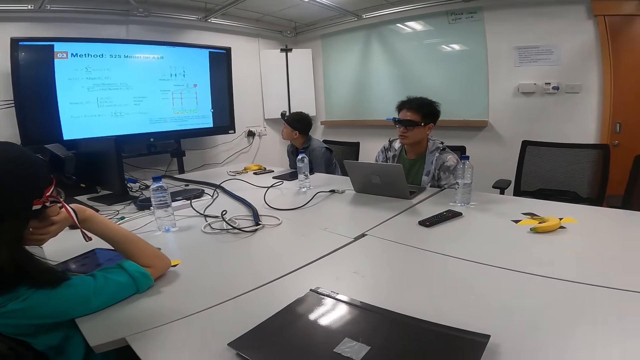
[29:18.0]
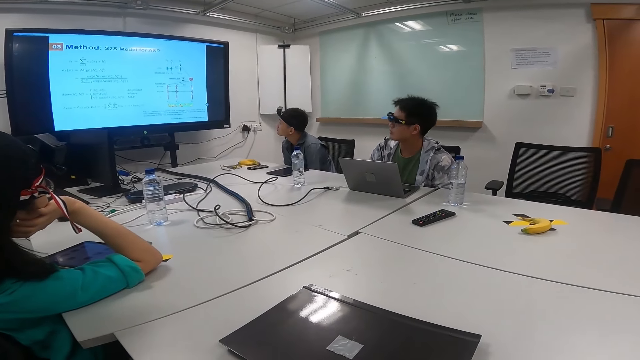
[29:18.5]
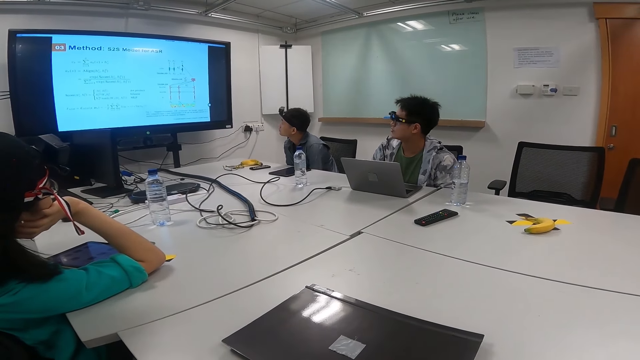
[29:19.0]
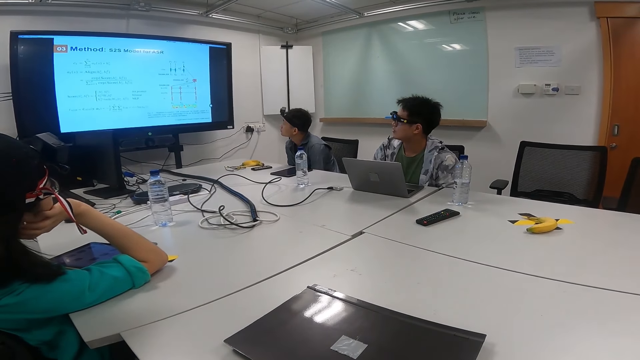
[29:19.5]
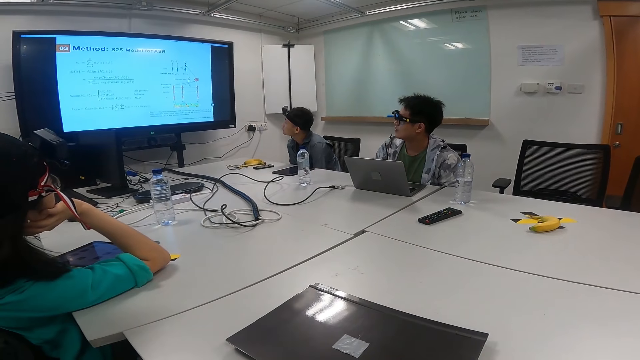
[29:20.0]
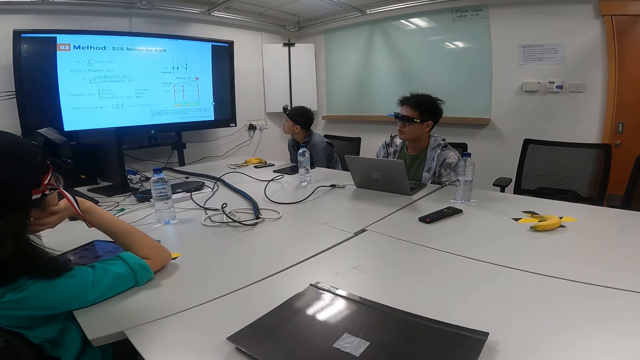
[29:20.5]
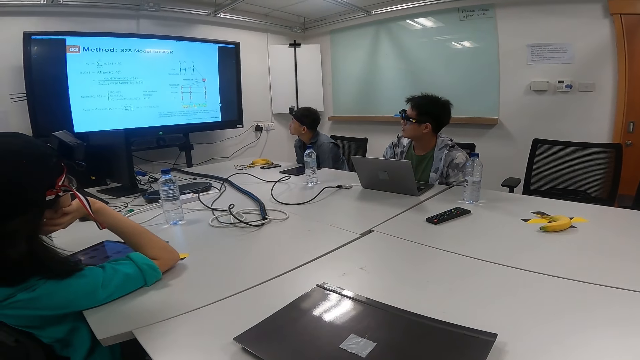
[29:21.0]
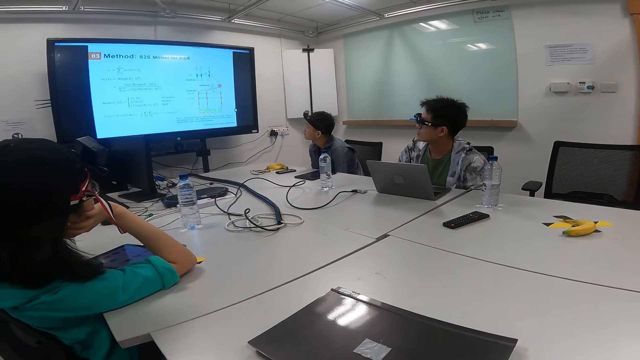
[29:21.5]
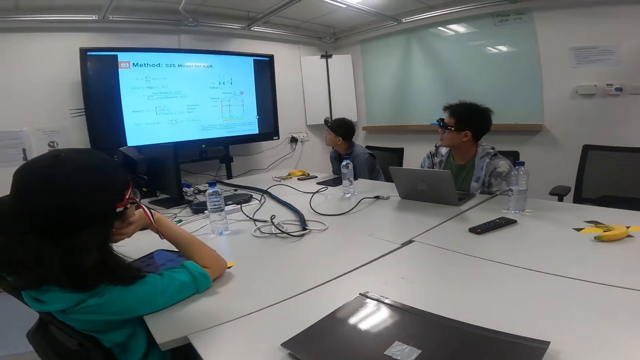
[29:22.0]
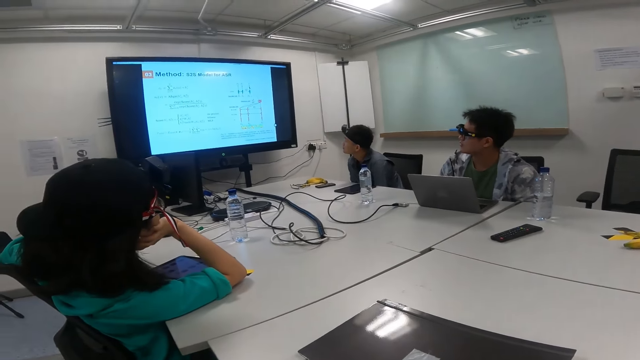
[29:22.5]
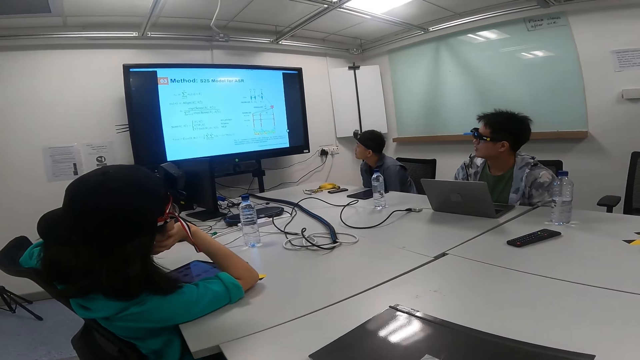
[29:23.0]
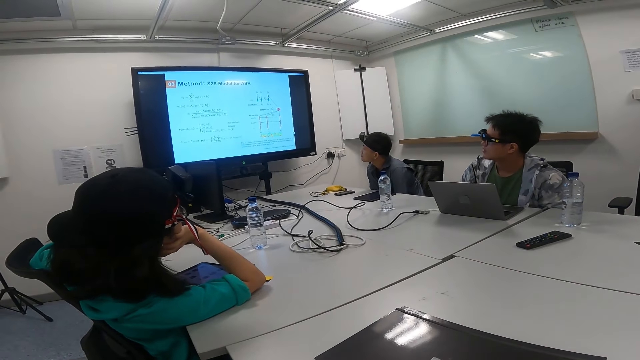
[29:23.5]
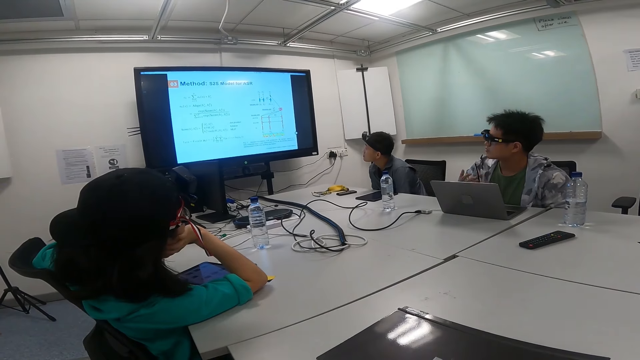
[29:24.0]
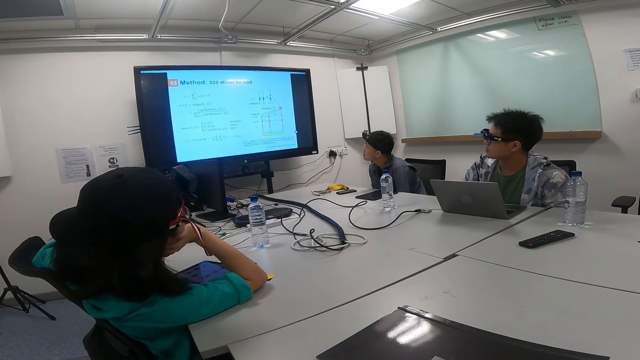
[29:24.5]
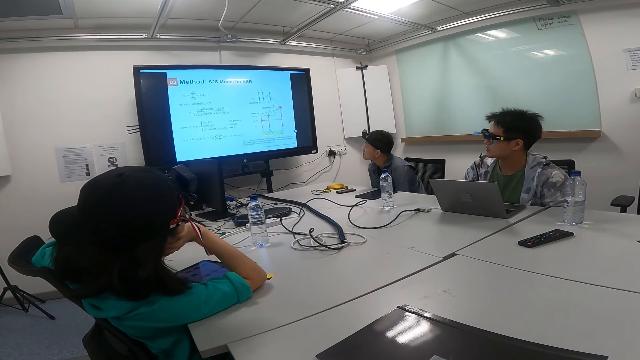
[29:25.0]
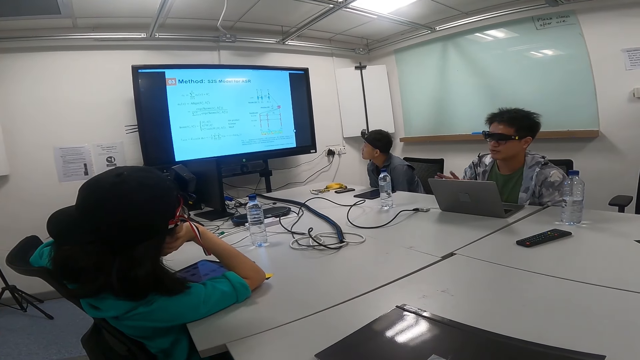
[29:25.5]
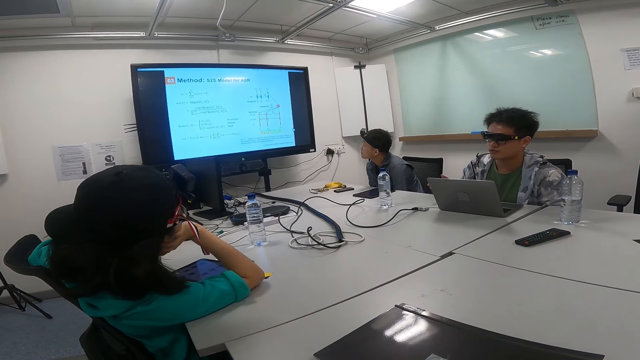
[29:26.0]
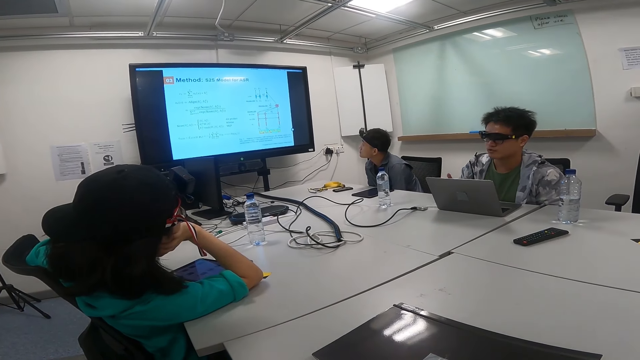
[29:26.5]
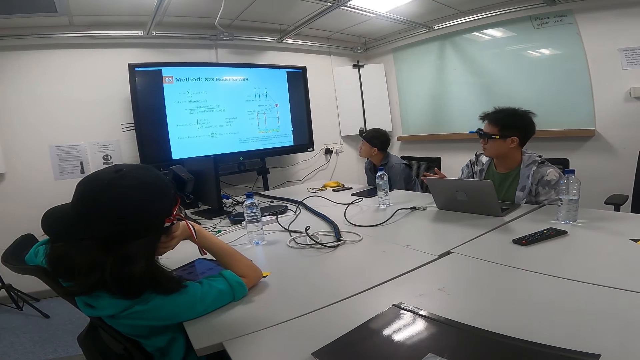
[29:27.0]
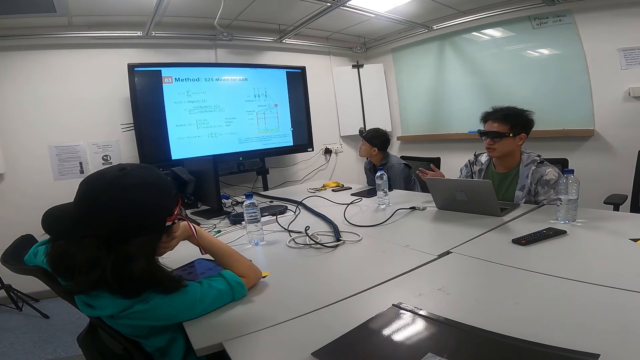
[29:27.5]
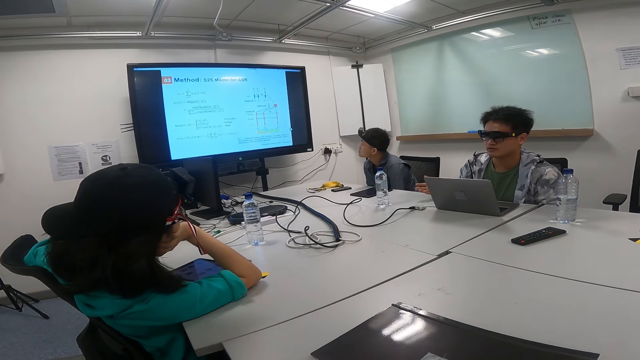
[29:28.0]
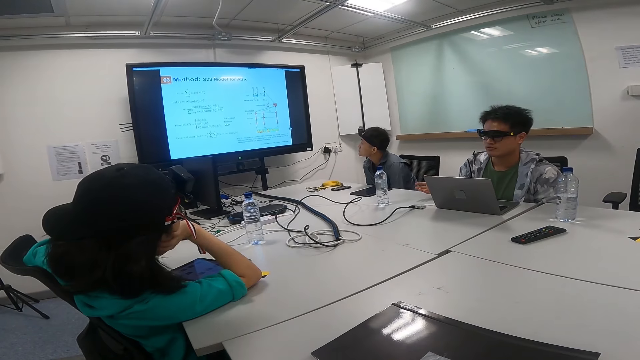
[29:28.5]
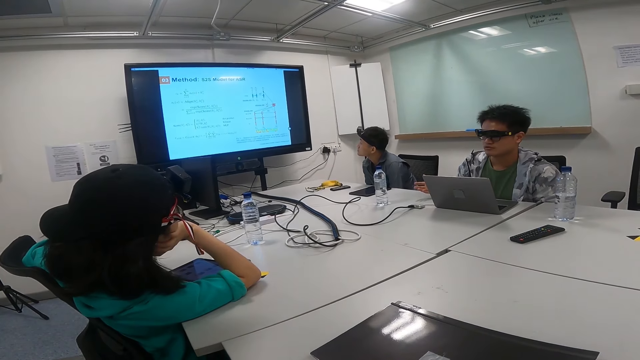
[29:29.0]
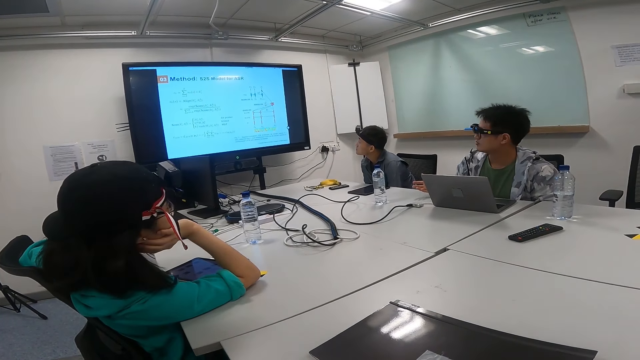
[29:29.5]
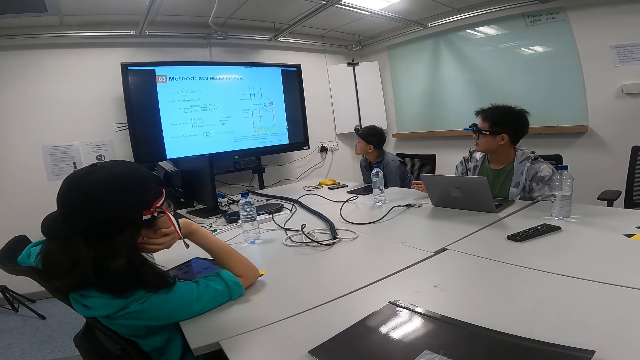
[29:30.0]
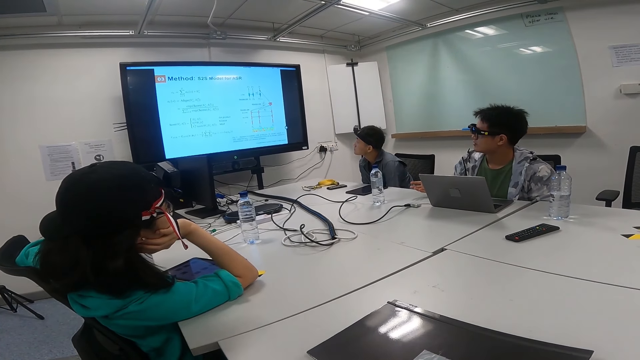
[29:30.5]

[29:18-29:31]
A person talks to another person. The first person makes hand gestures.

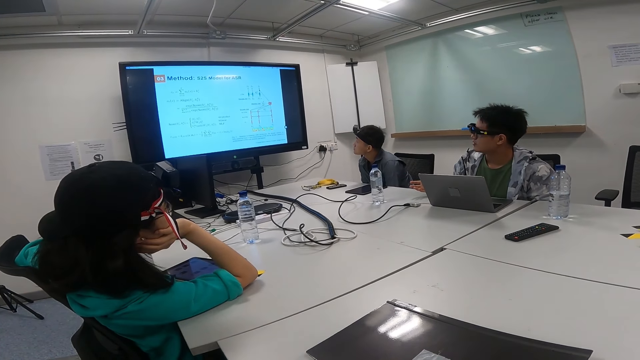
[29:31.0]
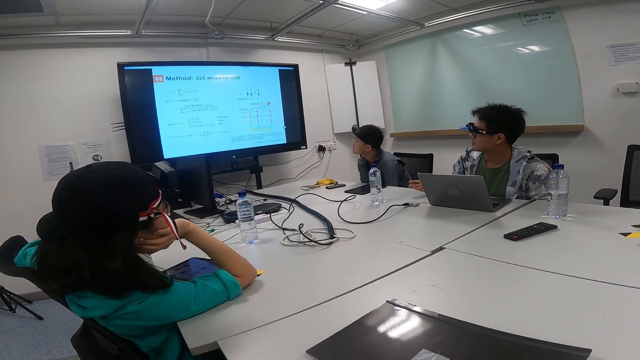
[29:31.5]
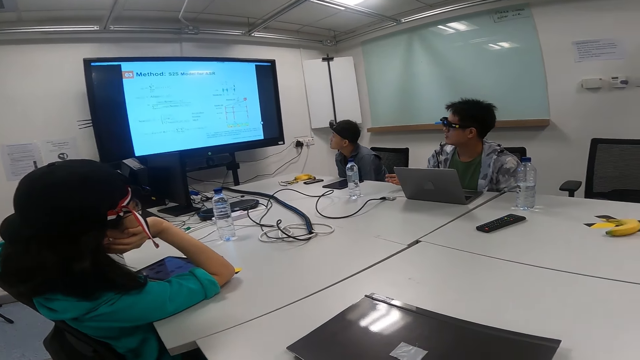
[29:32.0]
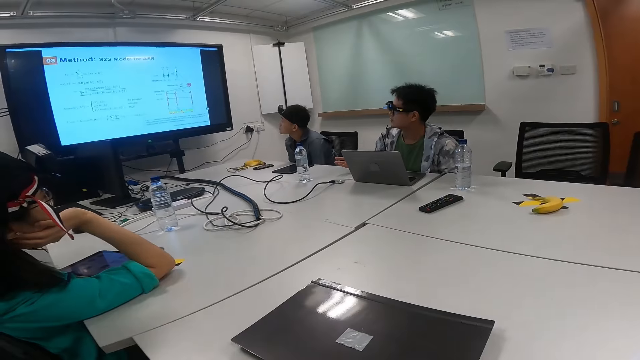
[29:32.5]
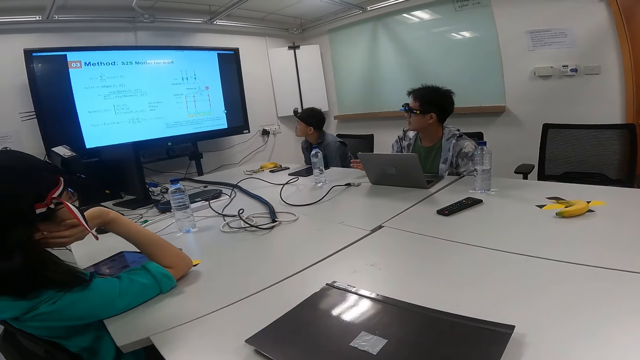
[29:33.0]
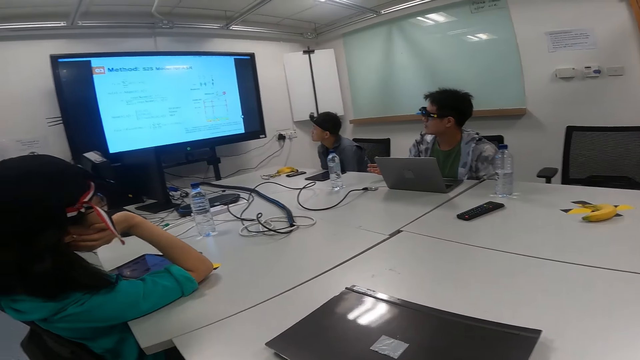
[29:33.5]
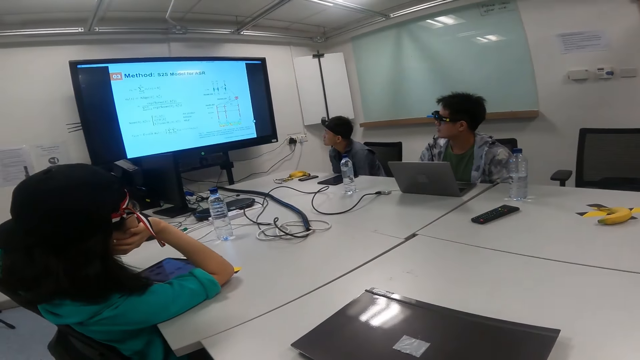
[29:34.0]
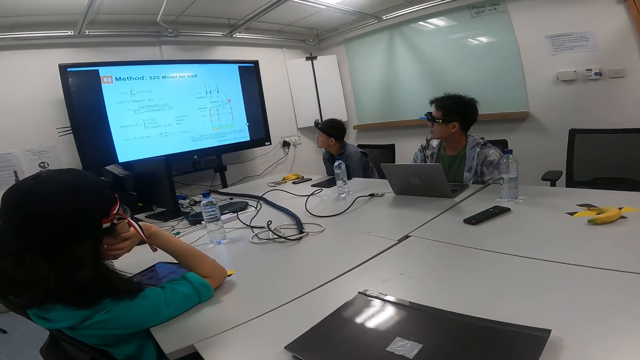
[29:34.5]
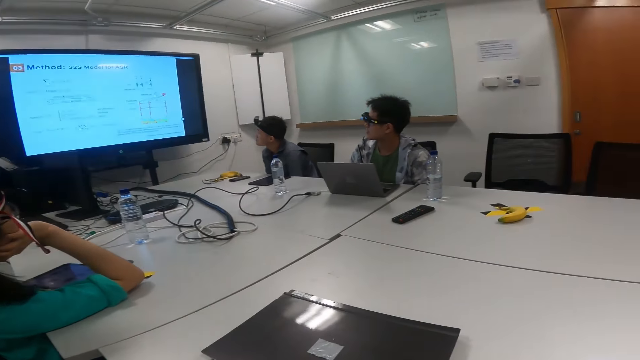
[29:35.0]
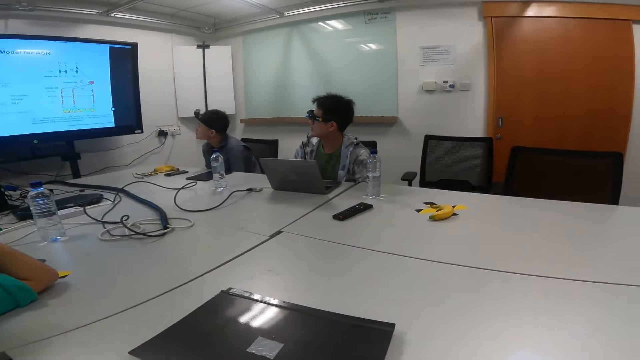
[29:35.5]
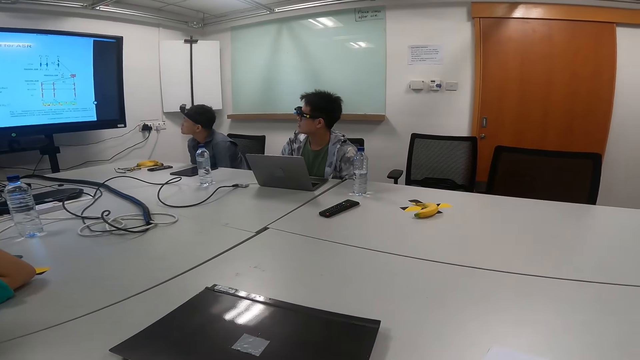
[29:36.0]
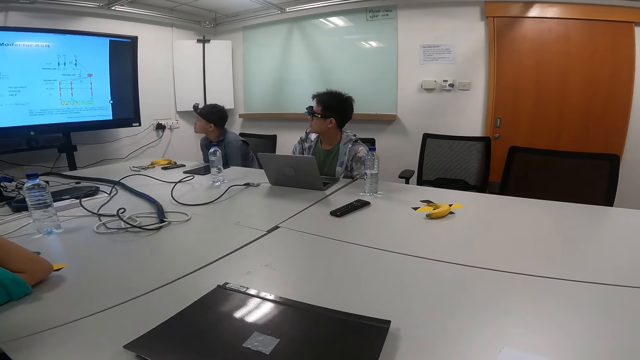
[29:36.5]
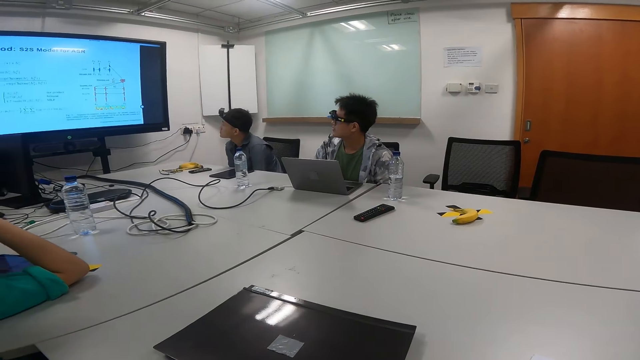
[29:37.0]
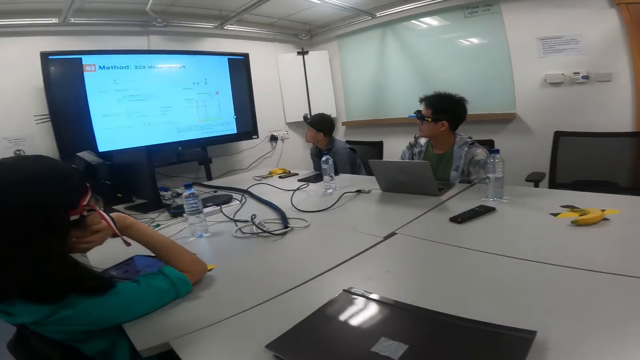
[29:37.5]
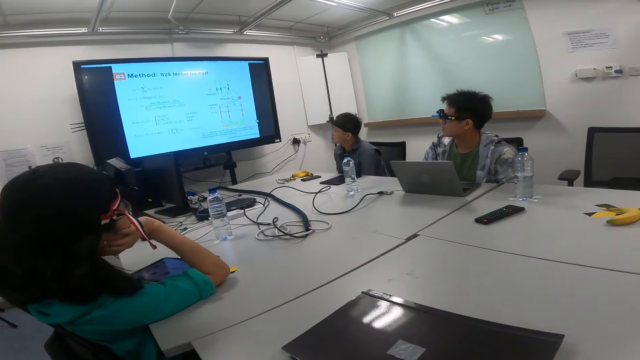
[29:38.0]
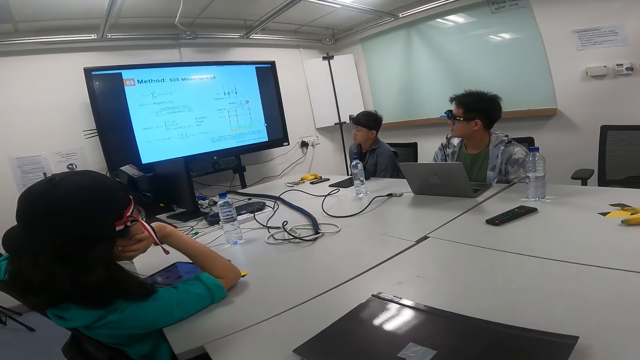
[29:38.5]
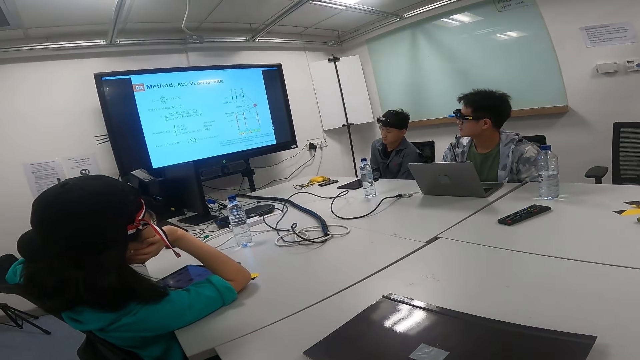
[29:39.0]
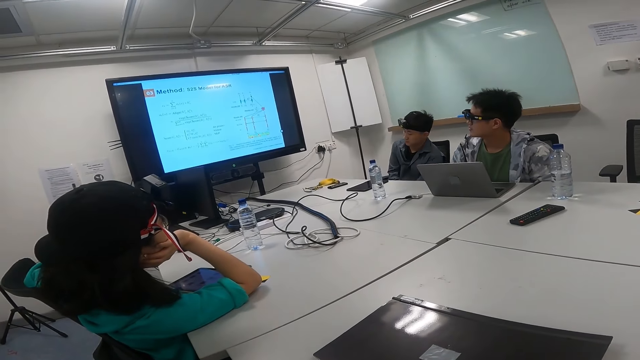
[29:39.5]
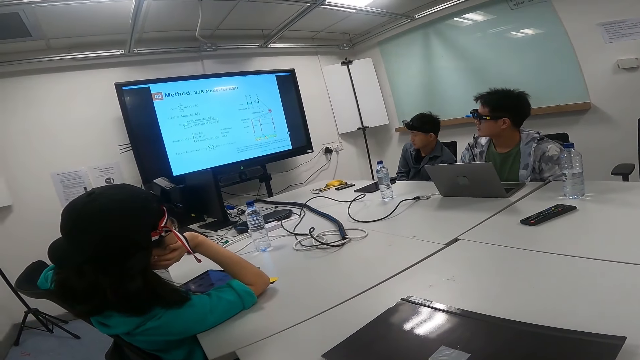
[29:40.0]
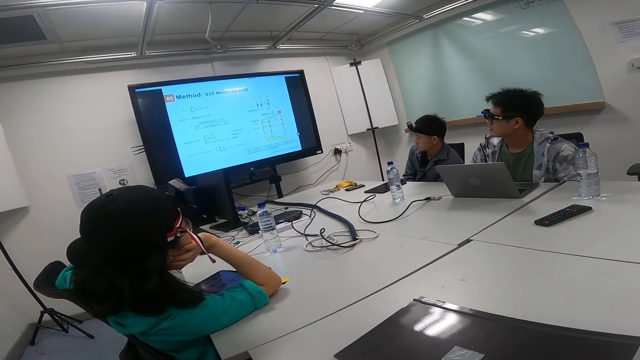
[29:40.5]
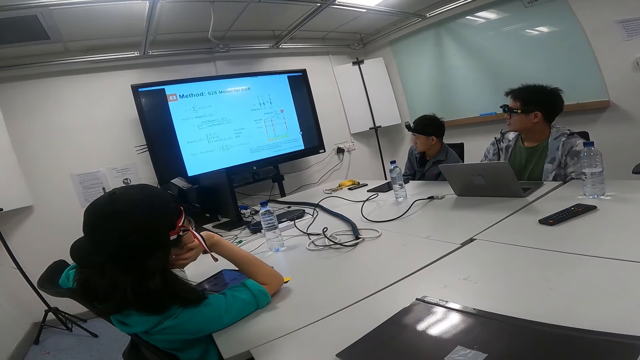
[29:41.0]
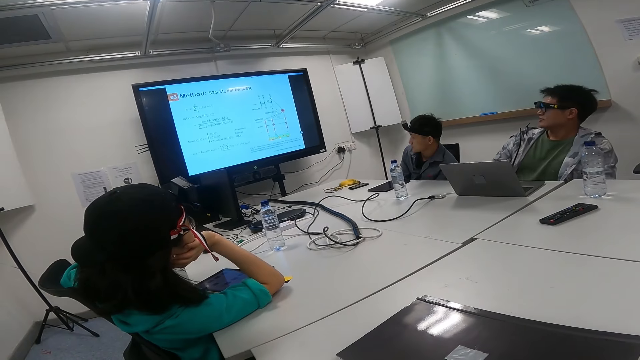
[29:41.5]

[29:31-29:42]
A person looks at the screen. A woman sits on the chair in the boardroom. A man and another man sit on the chair in the boardroom. Another person moves on the chair.
